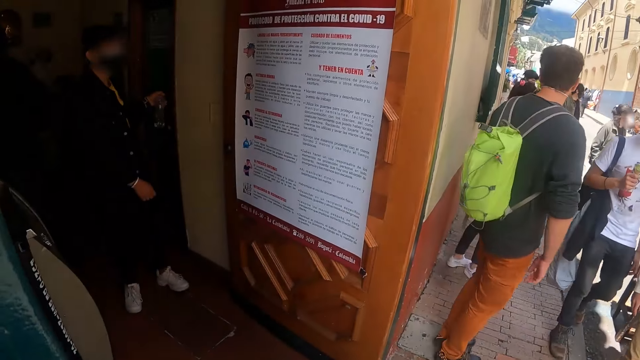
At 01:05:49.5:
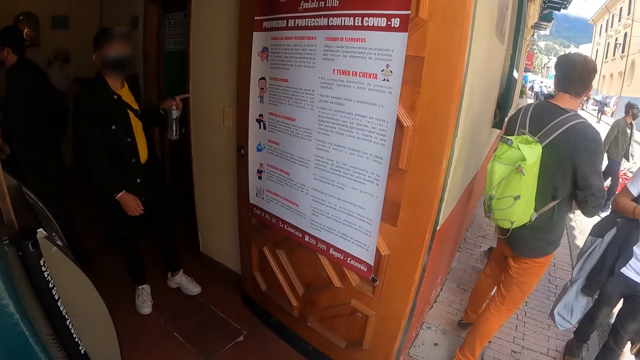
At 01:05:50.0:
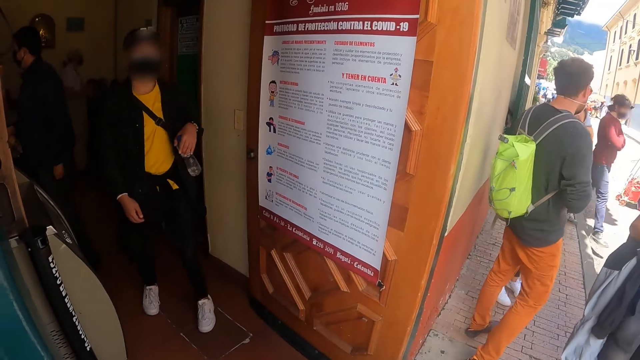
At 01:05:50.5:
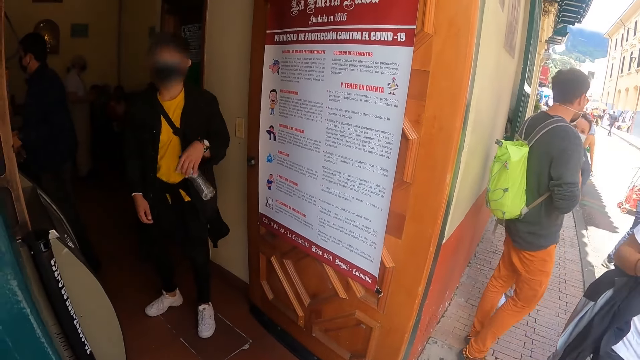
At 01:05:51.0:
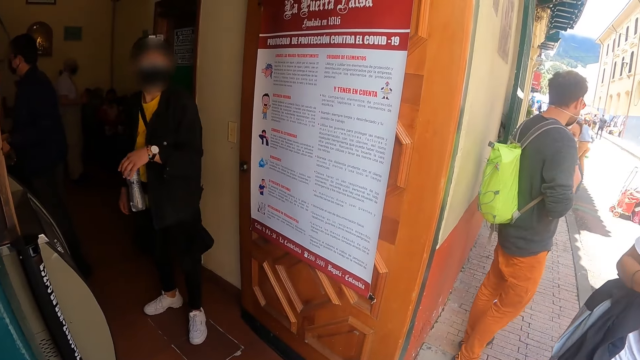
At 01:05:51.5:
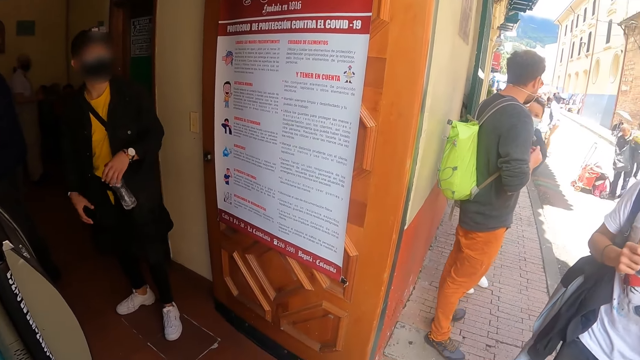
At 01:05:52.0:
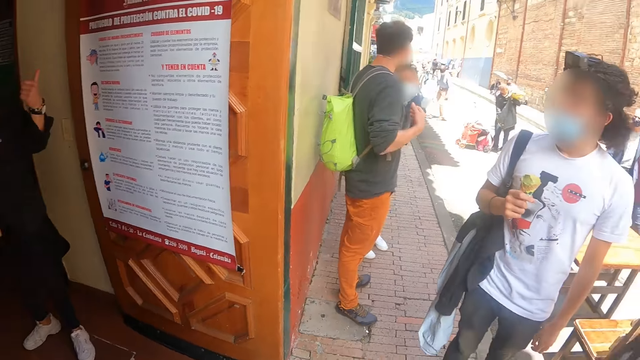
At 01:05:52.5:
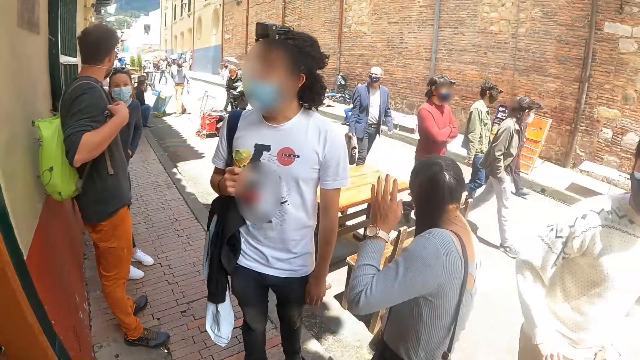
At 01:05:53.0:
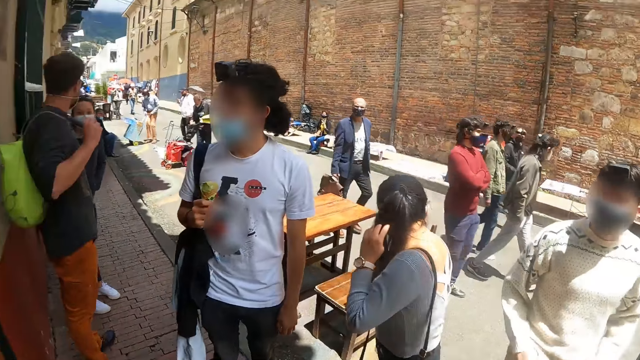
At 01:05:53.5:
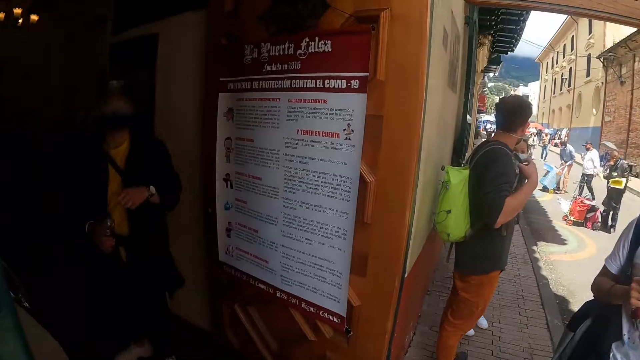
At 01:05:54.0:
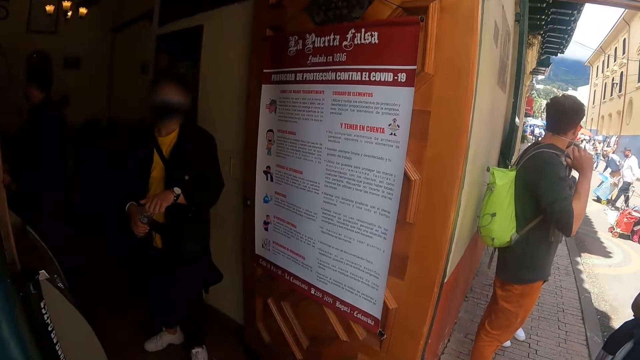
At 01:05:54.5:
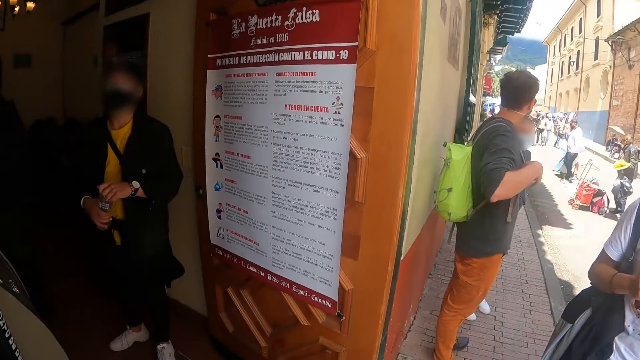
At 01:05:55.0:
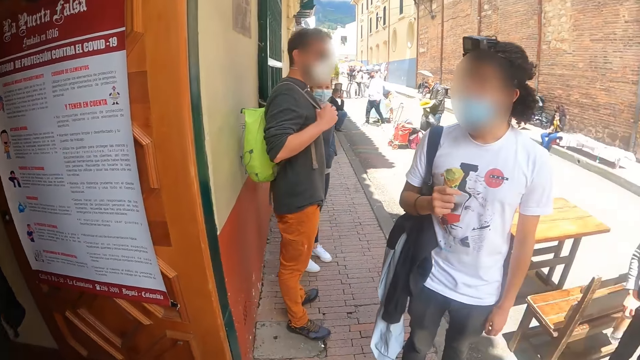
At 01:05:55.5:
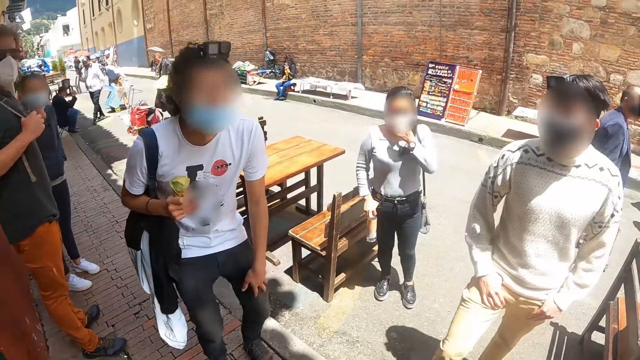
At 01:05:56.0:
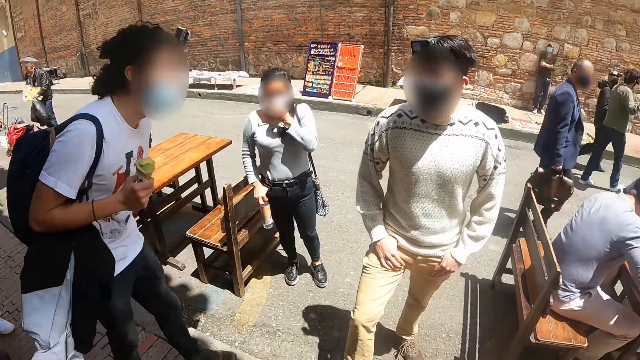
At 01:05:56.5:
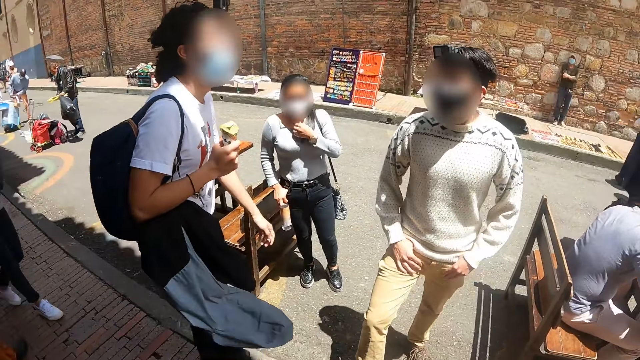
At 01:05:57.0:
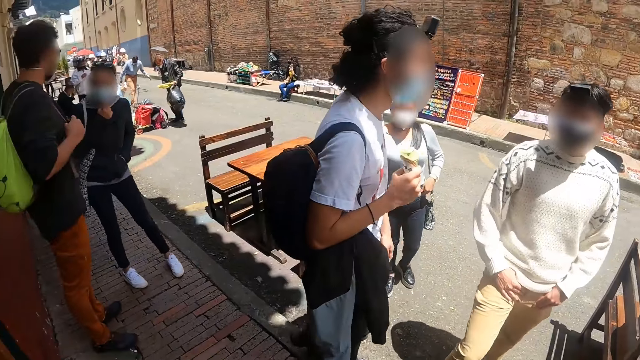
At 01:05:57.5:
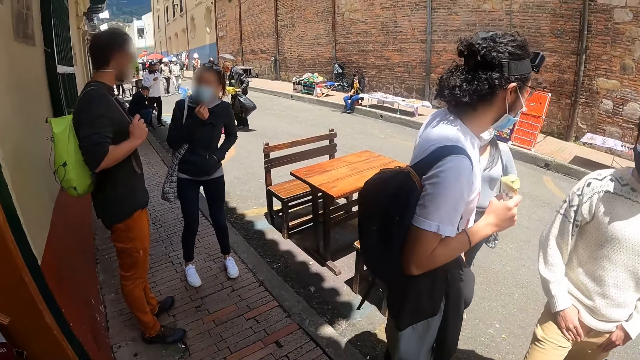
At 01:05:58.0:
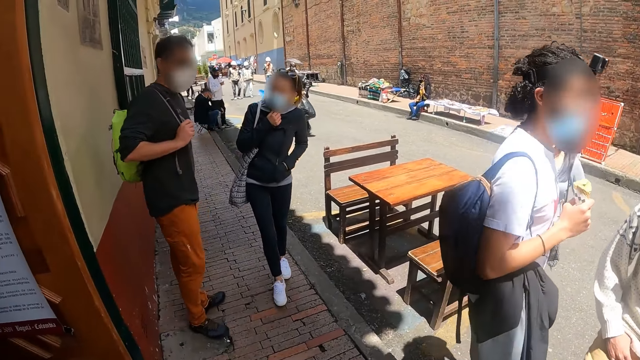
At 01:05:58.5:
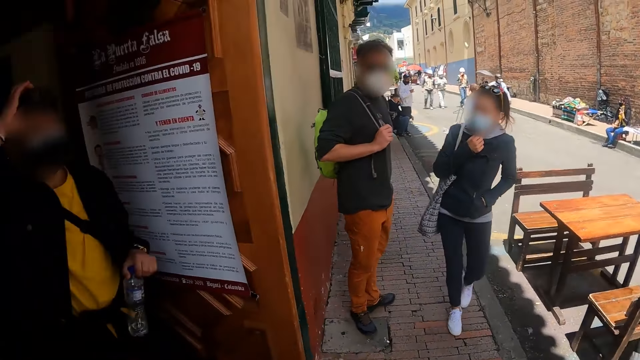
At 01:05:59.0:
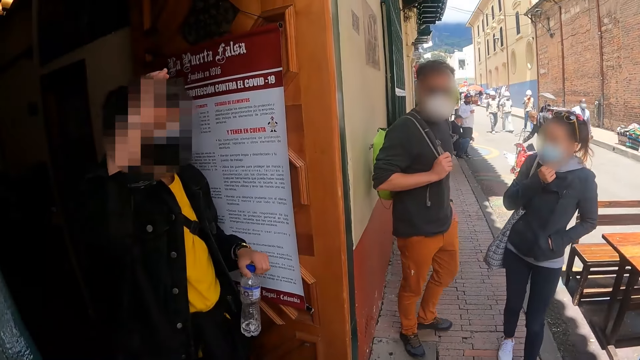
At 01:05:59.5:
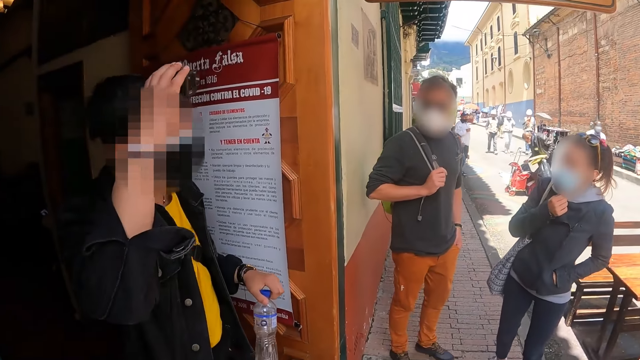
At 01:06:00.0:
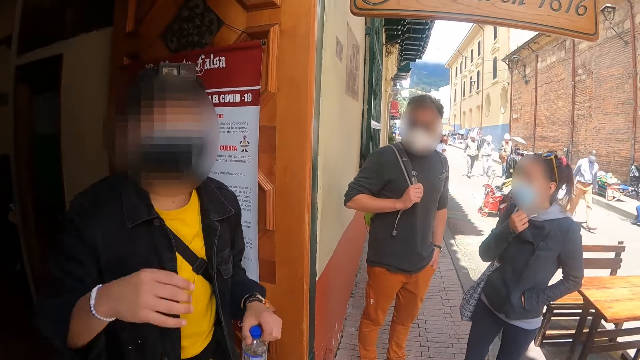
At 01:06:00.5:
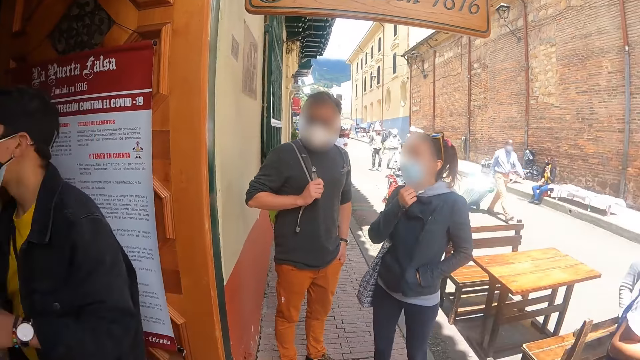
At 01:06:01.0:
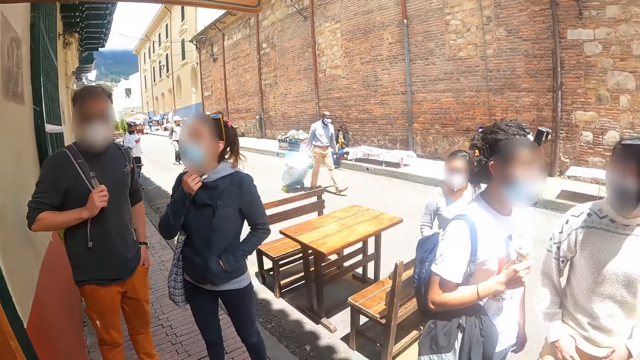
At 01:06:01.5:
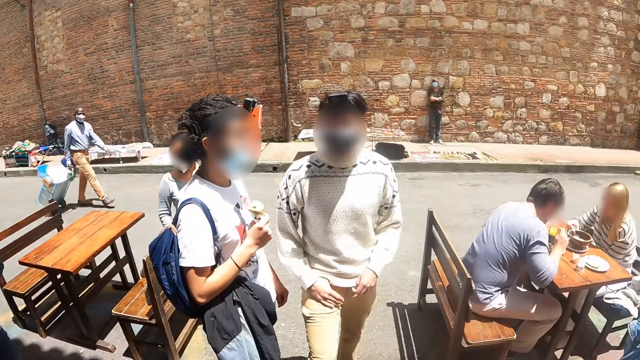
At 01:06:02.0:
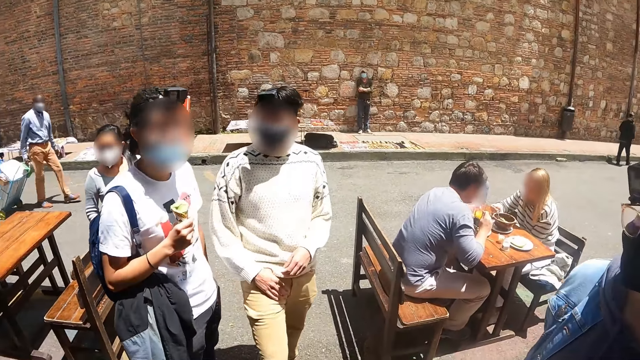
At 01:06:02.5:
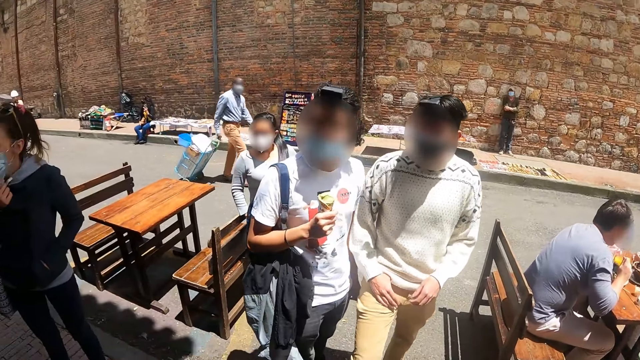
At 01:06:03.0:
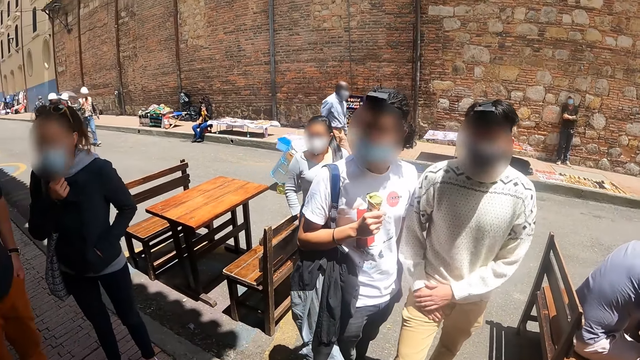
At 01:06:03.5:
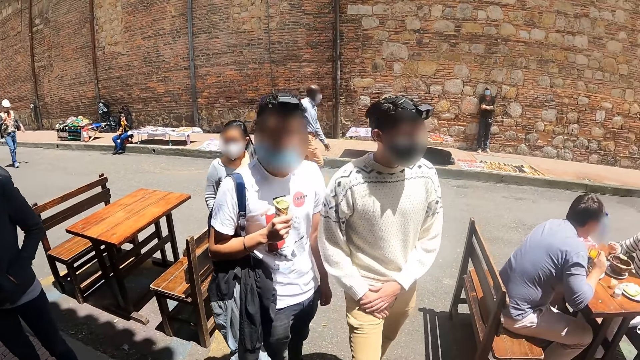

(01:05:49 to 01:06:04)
The camera wearer looks around. A person holds the bottle with the right hand and points away. The camera wearer looks around. Another person interacts with the first person. The other person walks on the road. The camera wearer looks around. The other person talks to a third person.

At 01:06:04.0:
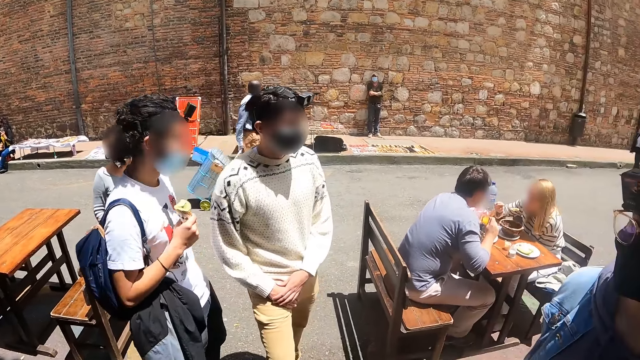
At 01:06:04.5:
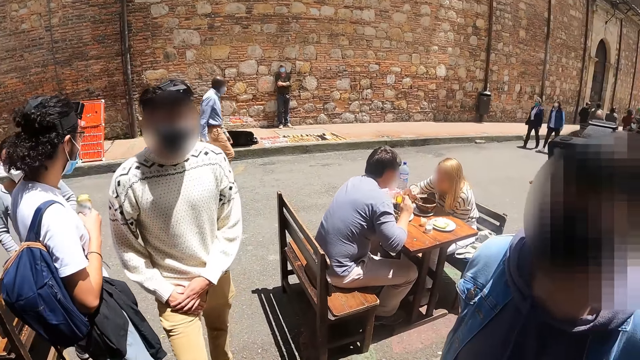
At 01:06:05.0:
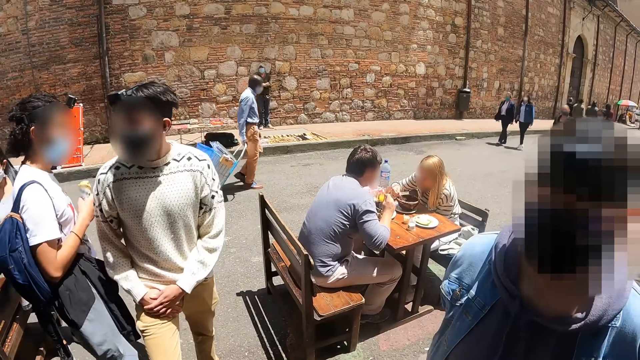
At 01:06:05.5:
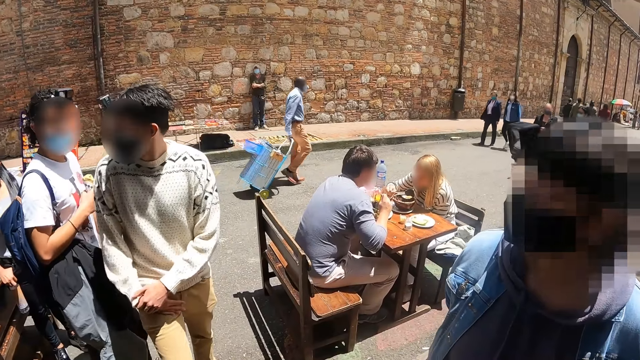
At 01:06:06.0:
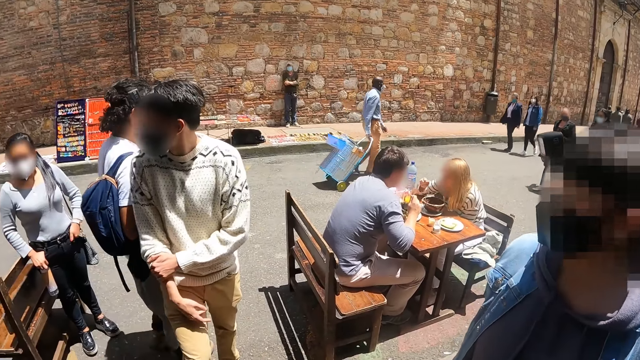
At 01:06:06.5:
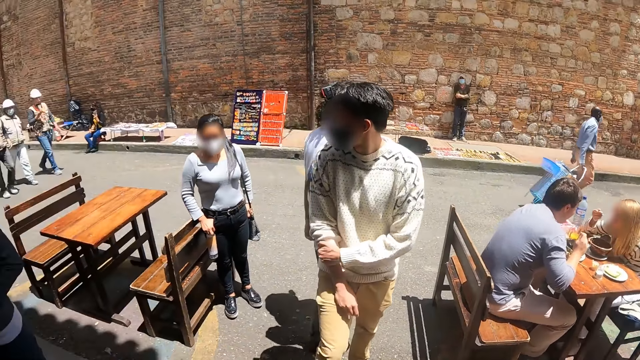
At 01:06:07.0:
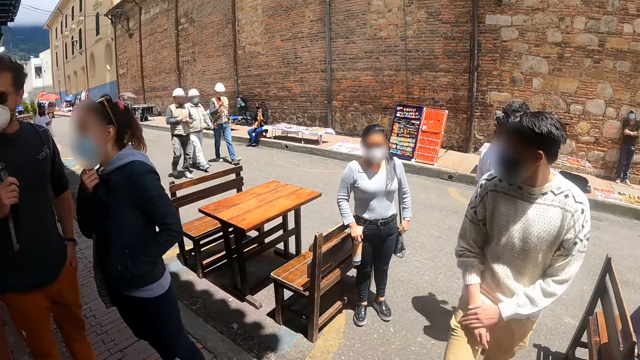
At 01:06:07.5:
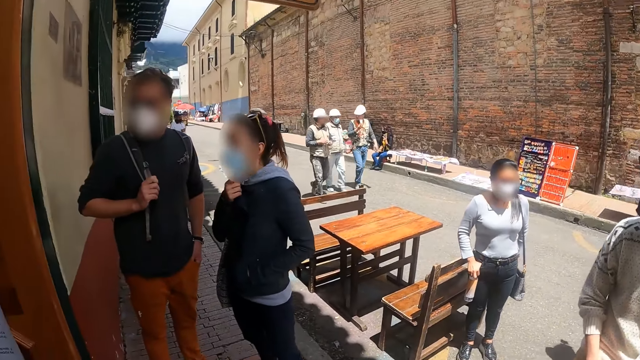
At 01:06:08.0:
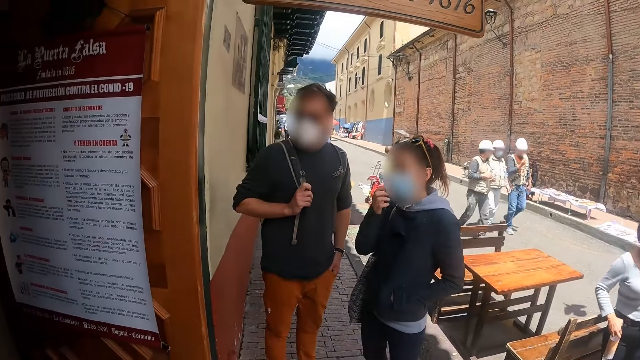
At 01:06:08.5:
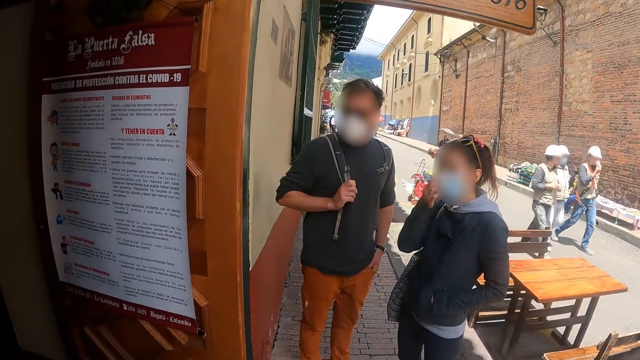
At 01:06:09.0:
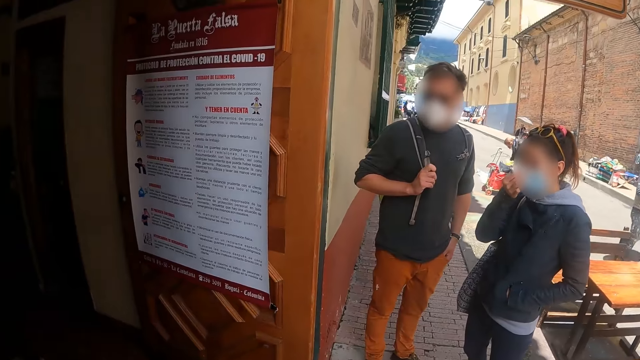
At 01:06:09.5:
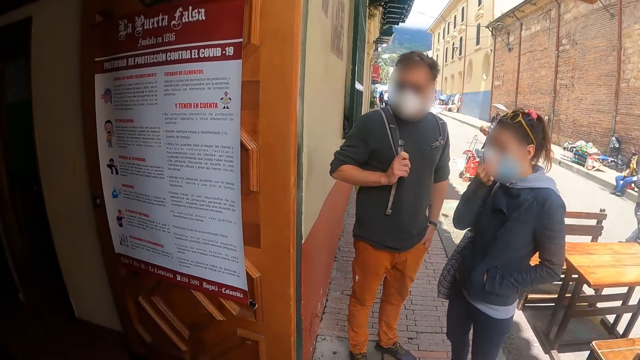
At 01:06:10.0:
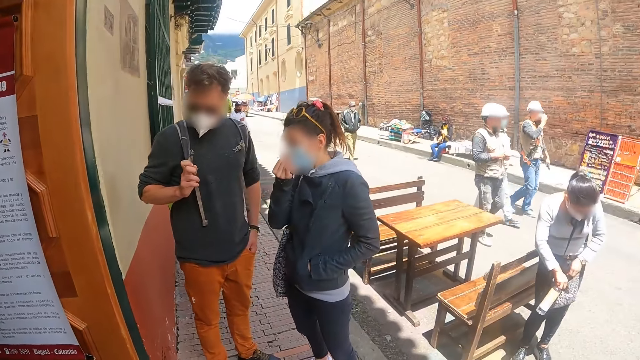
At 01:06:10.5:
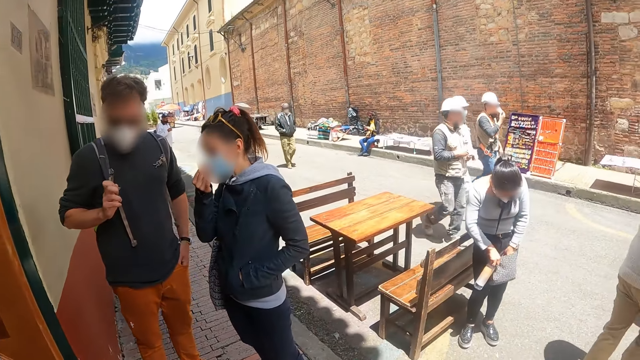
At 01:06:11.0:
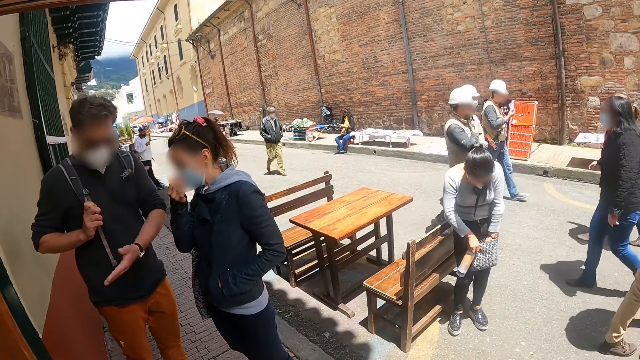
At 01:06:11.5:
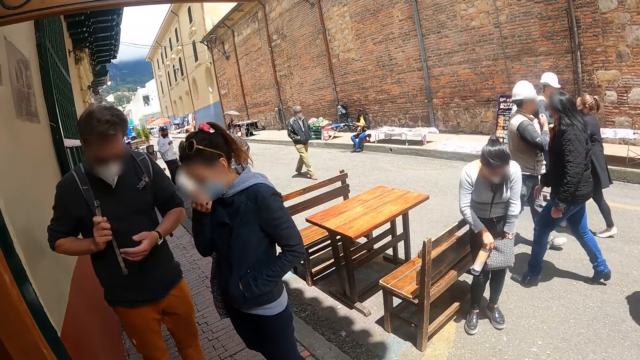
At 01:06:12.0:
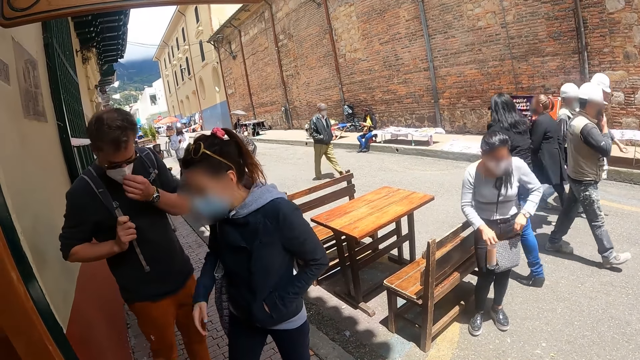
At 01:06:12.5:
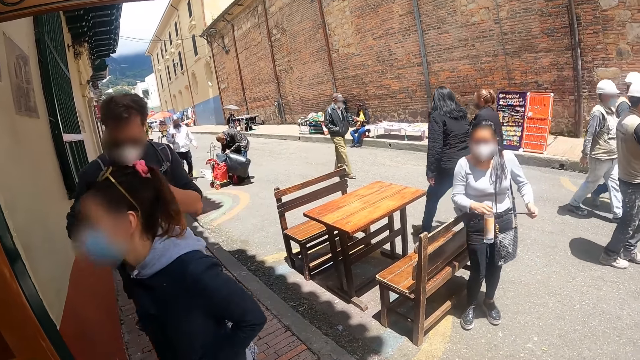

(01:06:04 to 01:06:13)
A person walks on the road. The camera wearer looks around.
